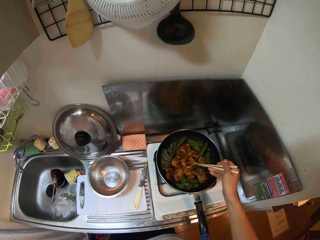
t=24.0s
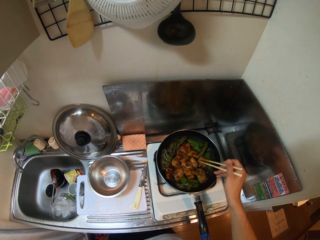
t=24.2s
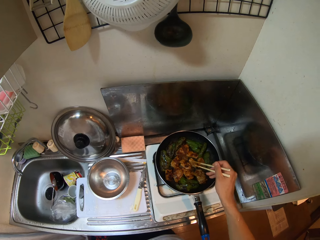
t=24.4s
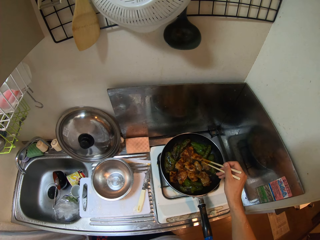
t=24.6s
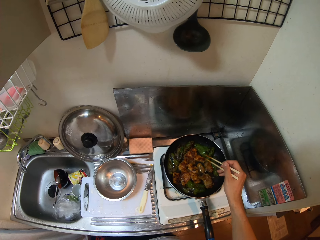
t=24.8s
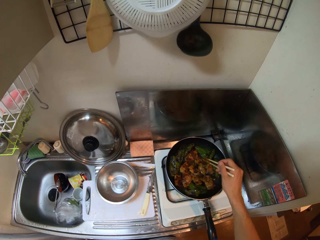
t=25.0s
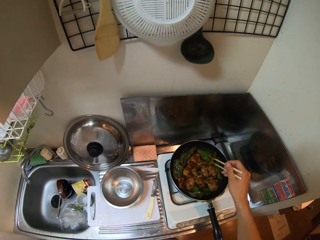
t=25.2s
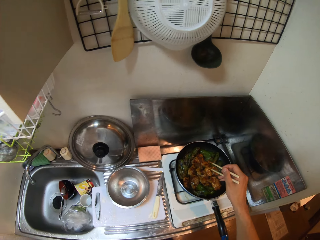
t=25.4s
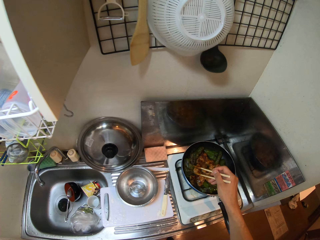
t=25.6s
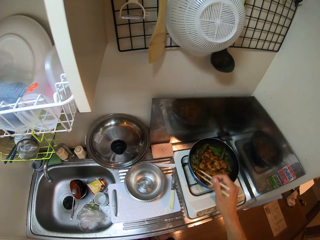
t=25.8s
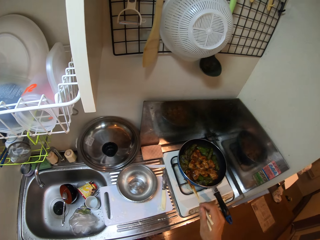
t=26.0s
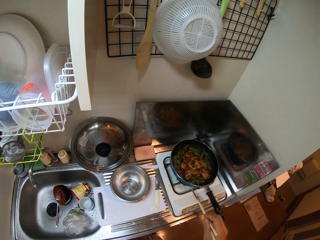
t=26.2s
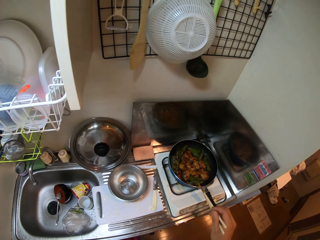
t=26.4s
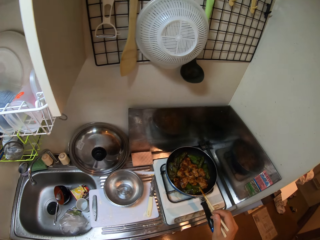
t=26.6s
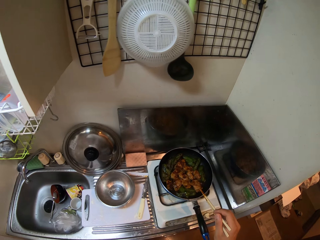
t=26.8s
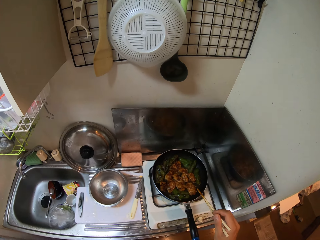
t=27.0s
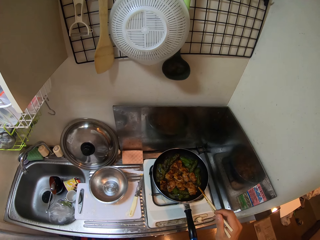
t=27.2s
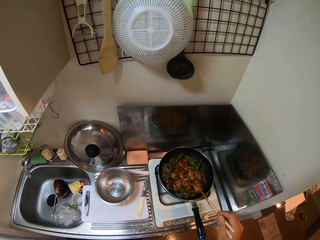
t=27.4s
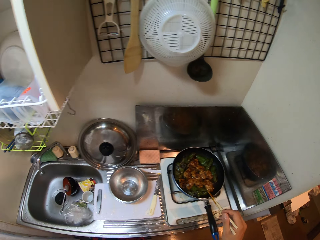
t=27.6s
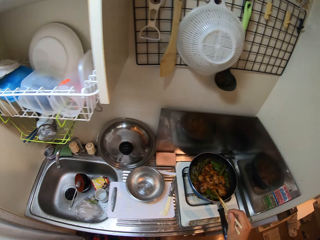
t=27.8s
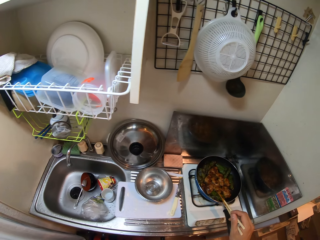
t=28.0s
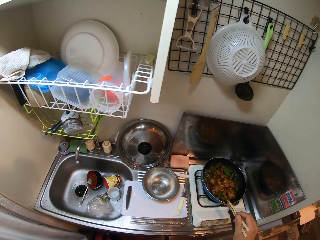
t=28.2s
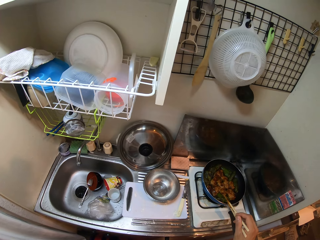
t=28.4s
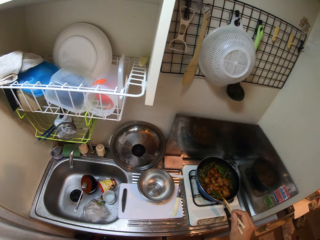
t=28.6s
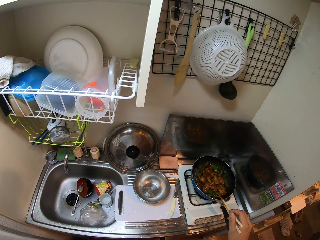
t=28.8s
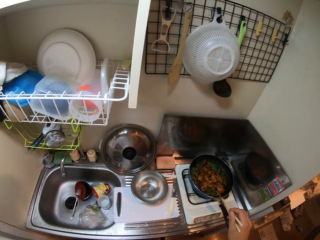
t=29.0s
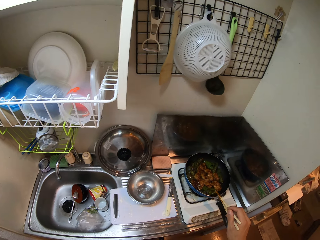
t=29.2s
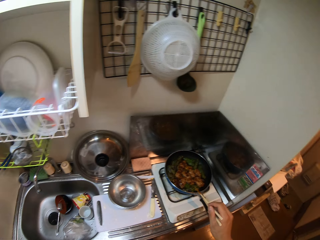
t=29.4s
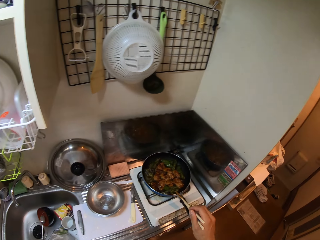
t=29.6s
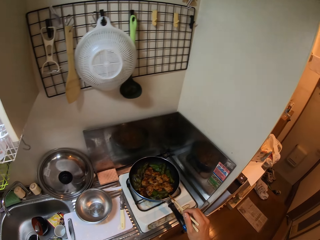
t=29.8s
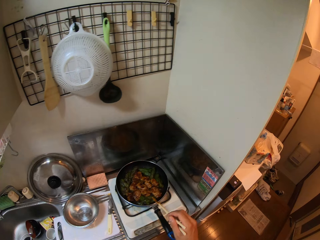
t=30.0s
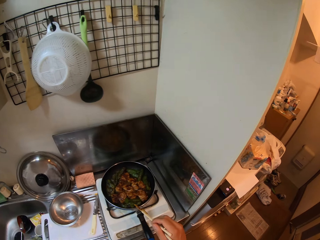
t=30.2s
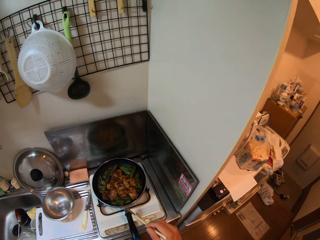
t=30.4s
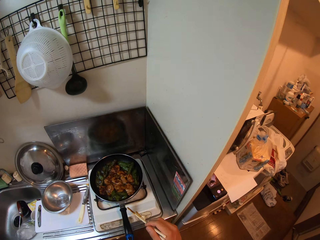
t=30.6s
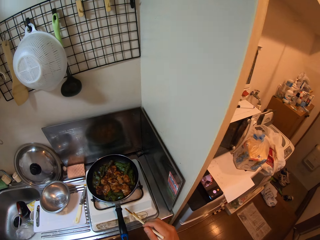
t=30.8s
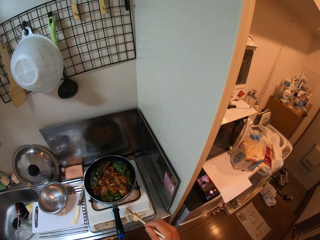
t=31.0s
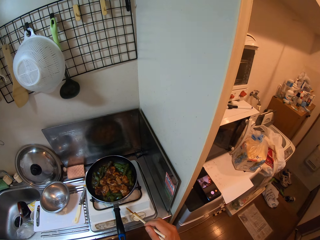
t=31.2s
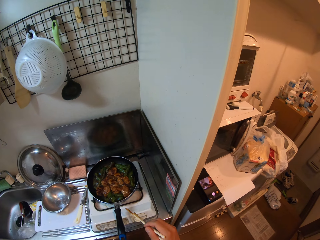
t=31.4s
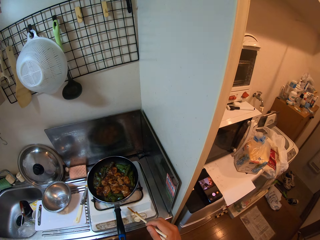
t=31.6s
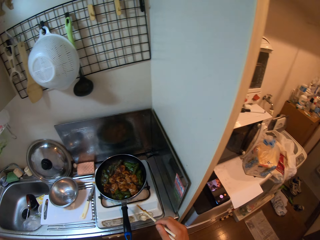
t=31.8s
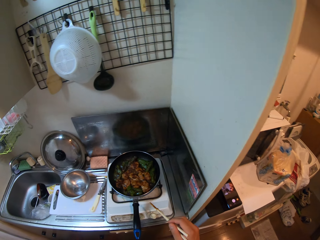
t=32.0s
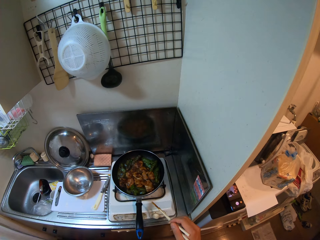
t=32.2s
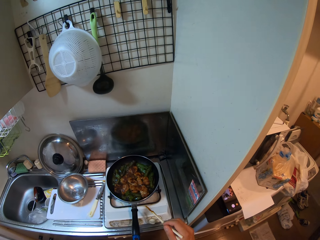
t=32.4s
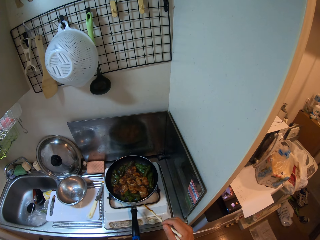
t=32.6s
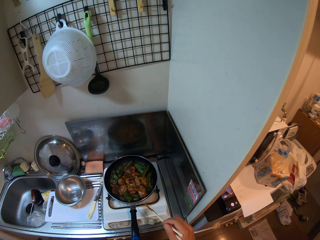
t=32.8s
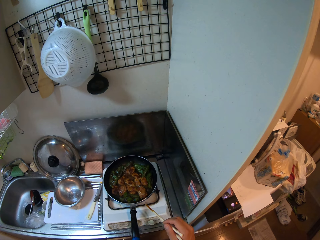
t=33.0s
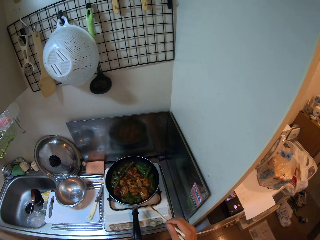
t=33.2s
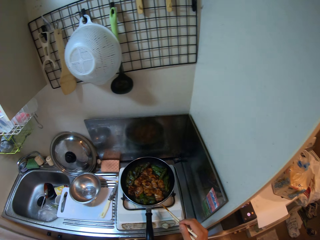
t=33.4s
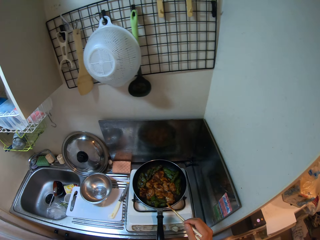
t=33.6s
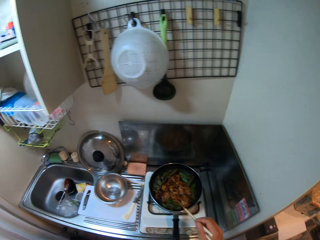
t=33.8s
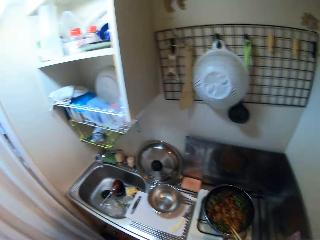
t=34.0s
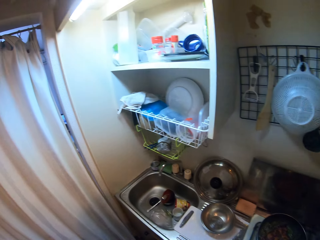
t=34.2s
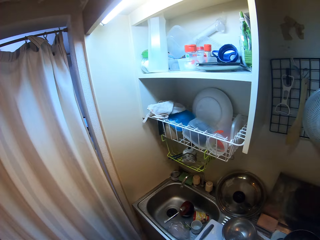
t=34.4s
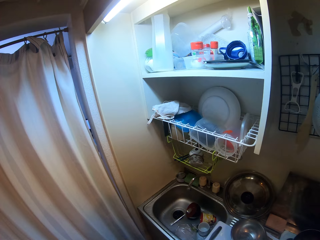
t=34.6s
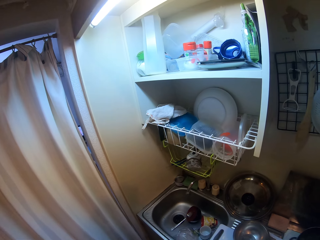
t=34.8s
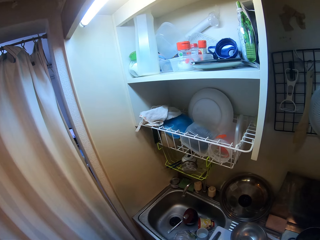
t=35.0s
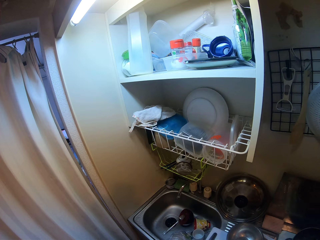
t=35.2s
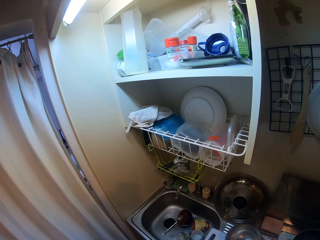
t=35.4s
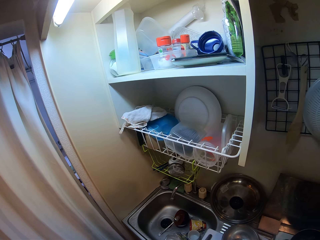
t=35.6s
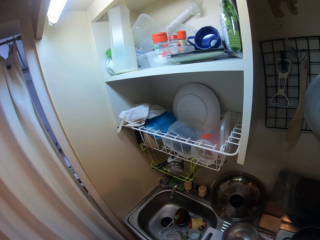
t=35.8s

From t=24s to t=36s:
The camera wearer removes the chopsticks from the frying pan with his right hand. He looks around.

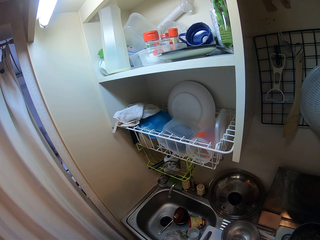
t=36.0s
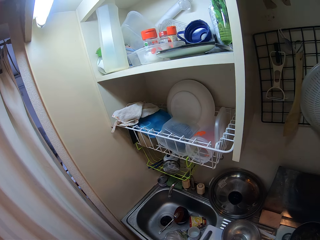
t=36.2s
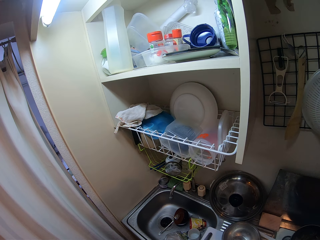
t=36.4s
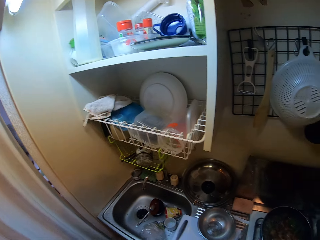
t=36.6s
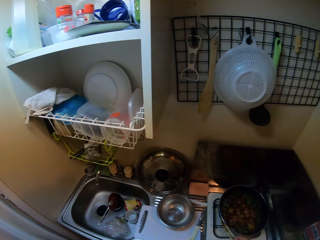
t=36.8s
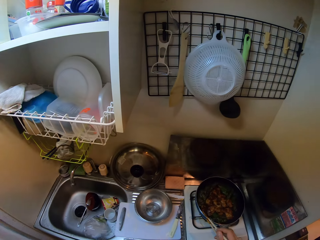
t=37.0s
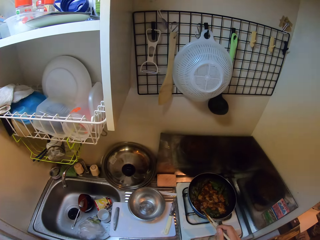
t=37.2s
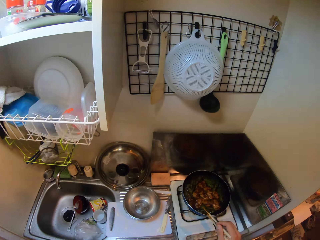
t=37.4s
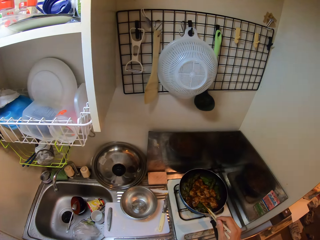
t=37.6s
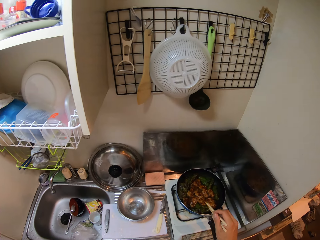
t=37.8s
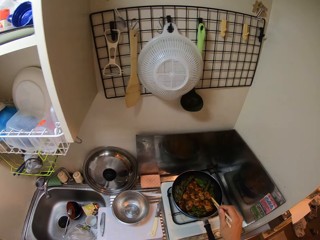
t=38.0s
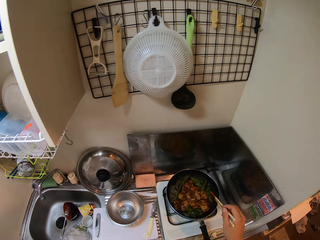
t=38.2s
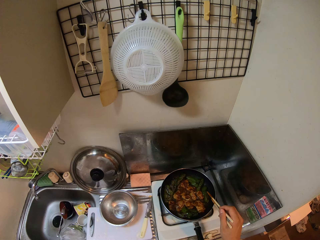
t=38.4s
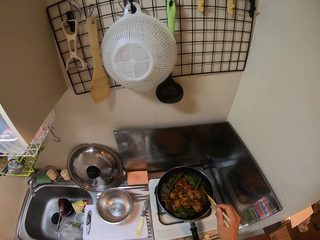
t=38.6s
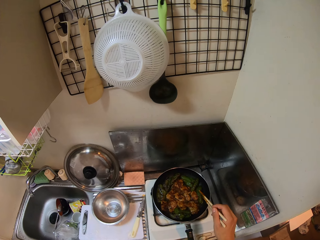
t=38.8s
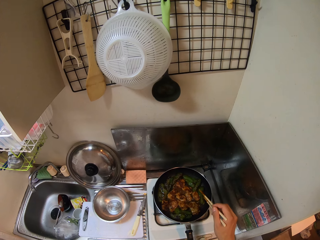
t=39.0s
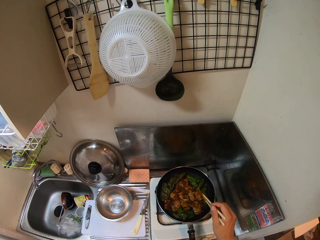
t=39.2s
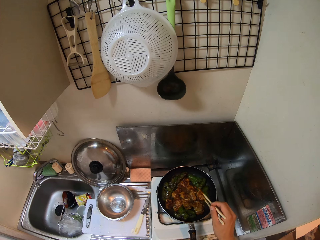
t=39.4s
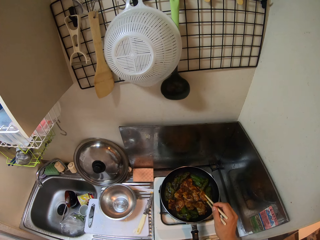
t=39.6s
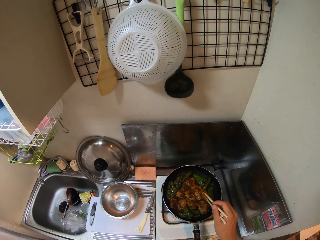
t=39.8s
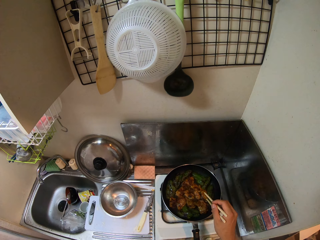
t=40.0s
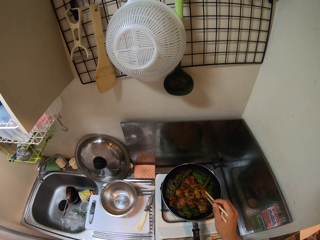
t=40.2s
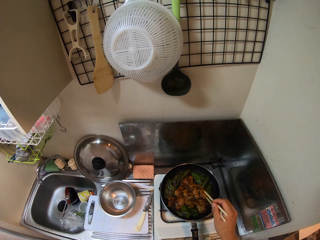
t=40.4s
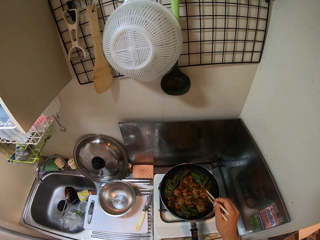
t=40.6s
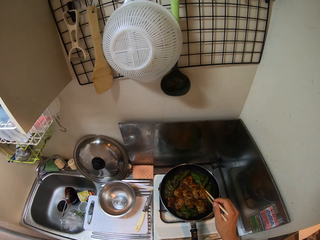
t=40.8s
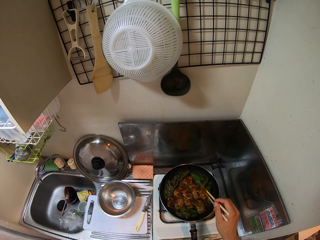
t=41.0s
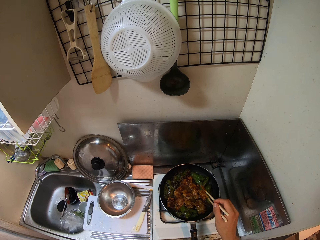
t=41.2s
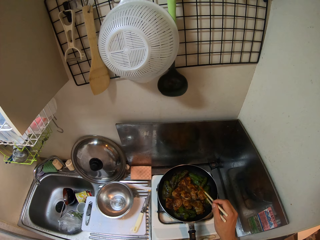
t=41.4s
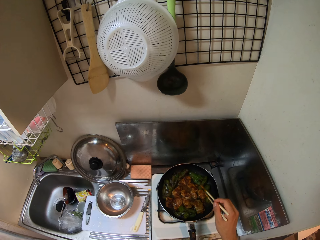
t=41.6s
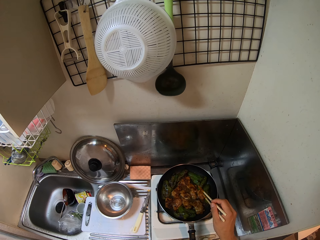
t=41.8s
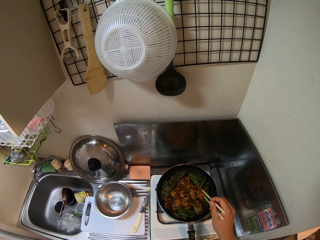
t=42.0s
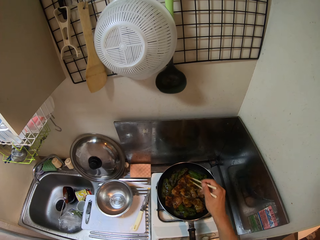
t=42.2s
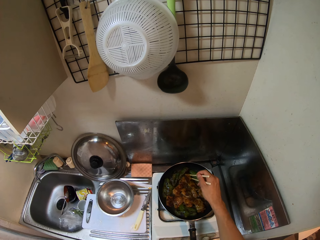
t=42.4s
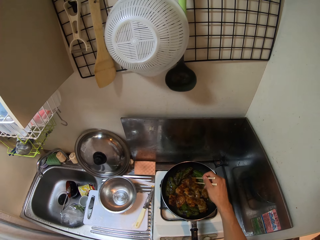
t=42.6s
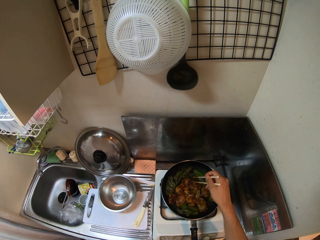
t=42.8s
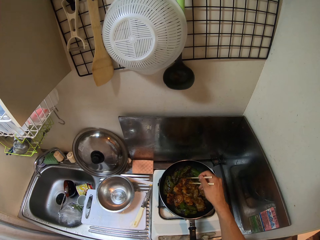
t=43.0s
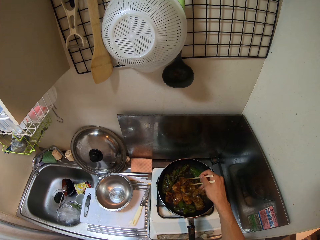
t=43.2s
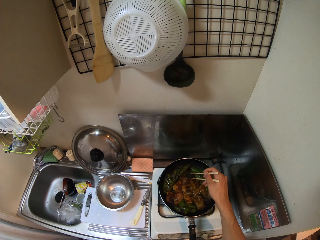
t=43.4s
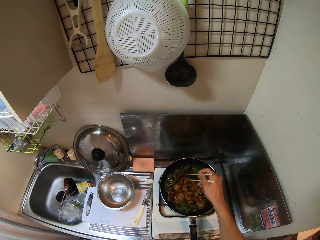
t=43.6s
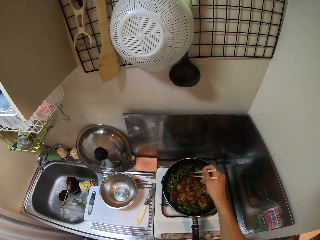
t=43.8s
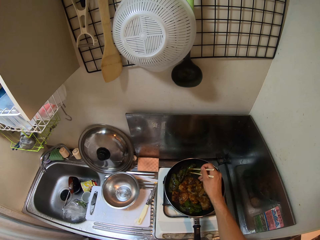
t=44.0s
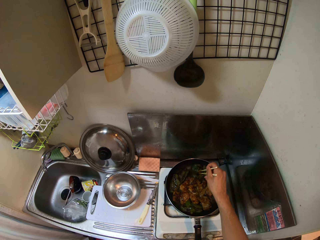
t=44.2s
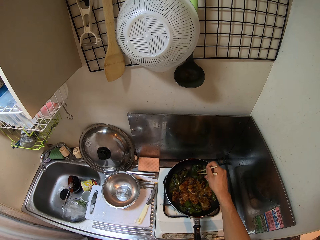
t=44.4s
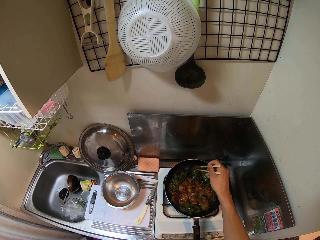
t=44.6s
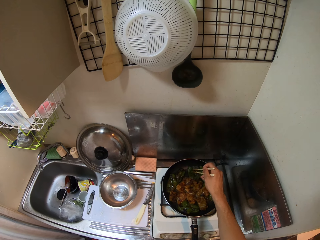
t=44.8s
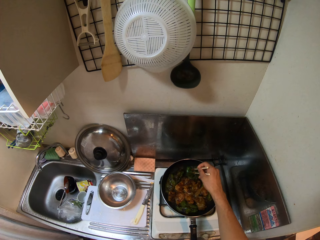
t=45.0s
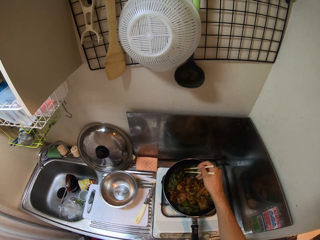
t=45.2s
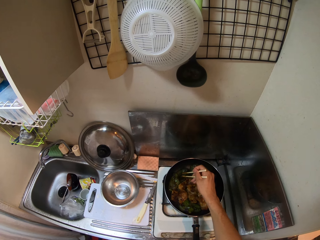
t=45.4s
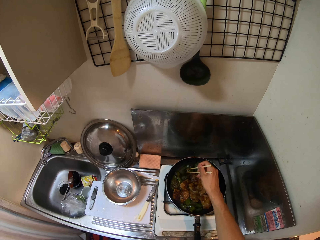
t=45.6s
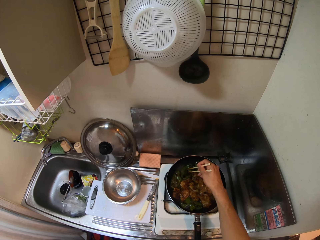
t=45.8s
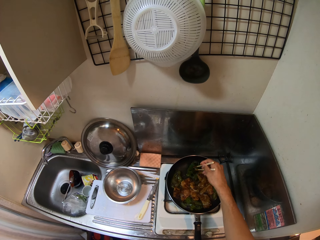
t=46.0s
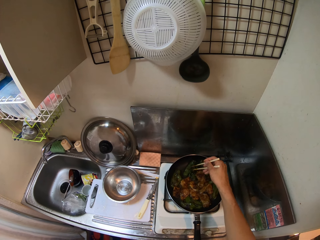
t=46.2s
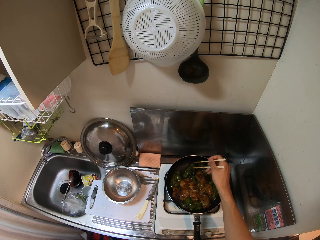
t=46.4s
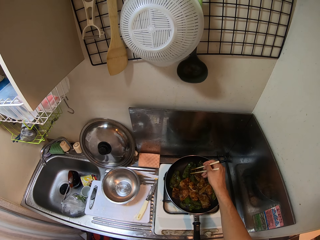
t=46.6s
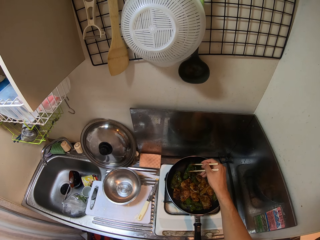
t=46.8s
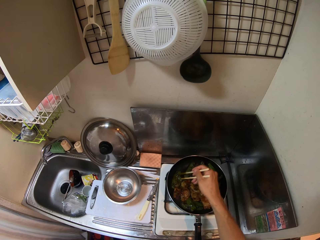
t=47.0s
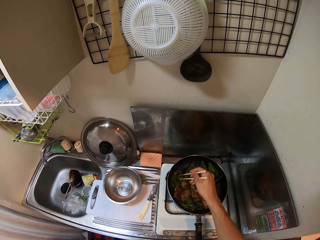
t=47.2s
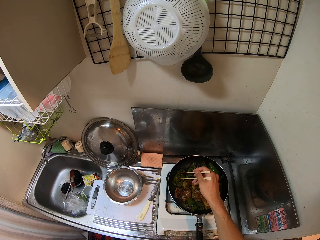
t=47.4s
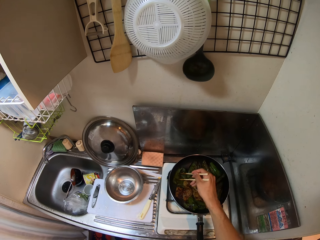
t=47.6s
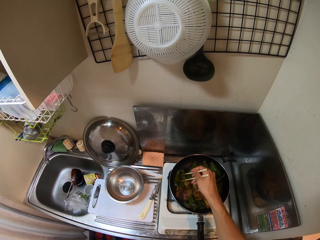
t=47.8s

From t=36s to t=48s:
The camera wearer looks at the frying pan. He stirs the vegetable mixture in the frying pan with the chopsticks in his right hand.
